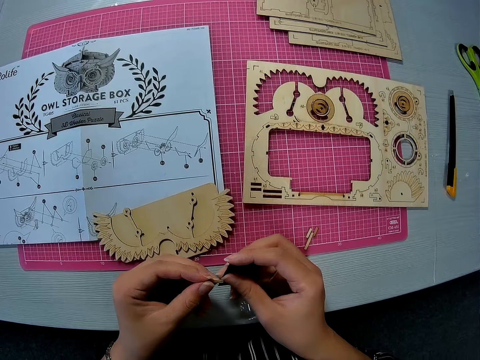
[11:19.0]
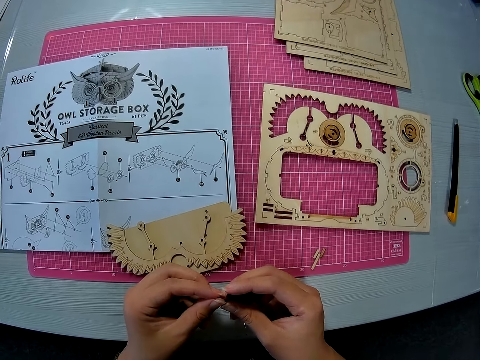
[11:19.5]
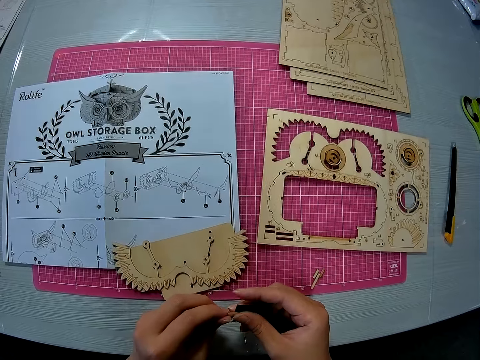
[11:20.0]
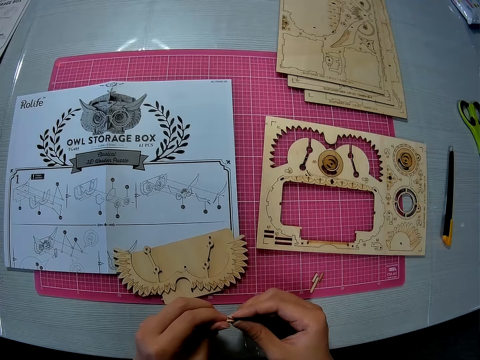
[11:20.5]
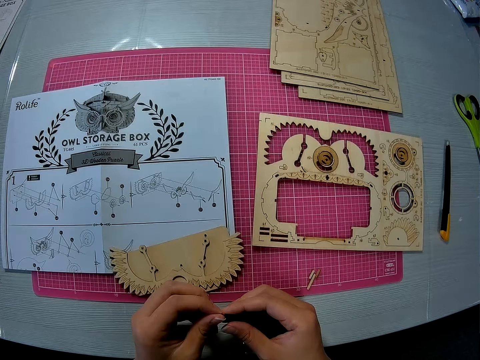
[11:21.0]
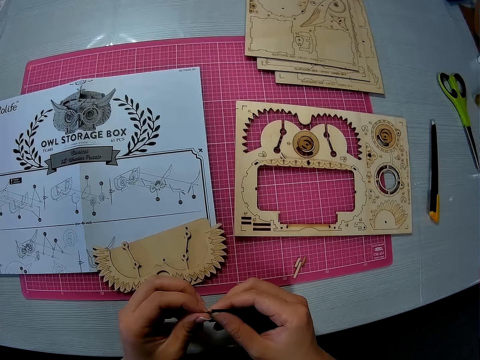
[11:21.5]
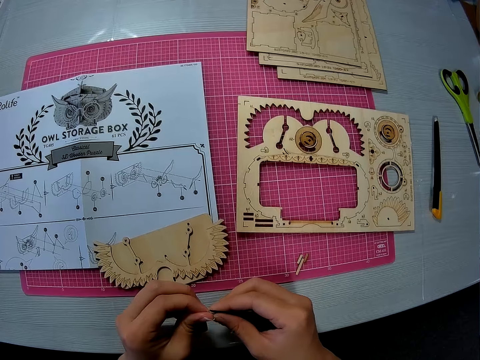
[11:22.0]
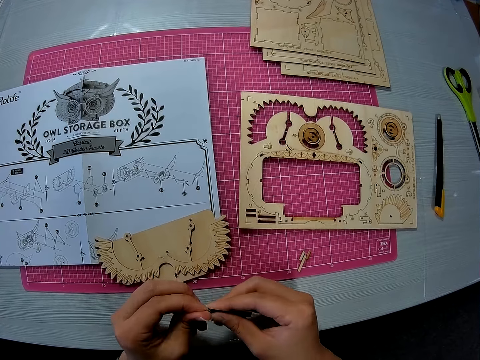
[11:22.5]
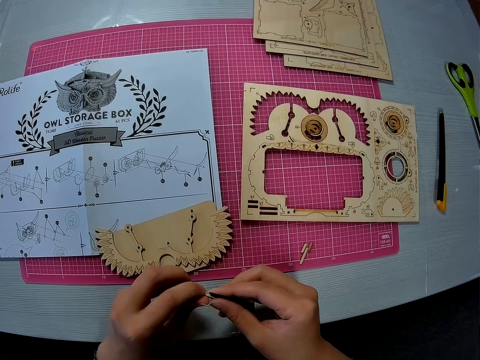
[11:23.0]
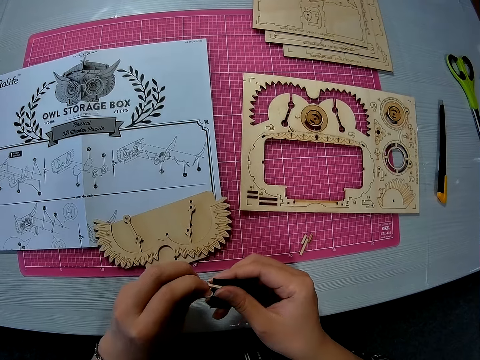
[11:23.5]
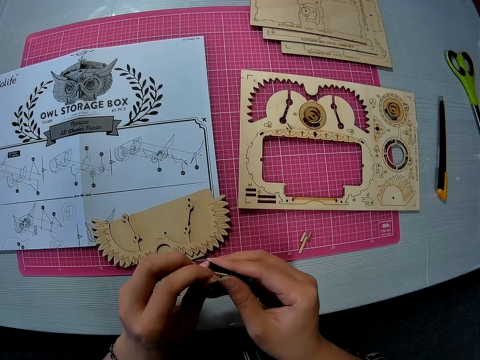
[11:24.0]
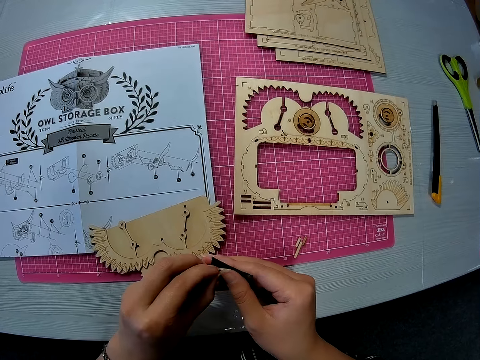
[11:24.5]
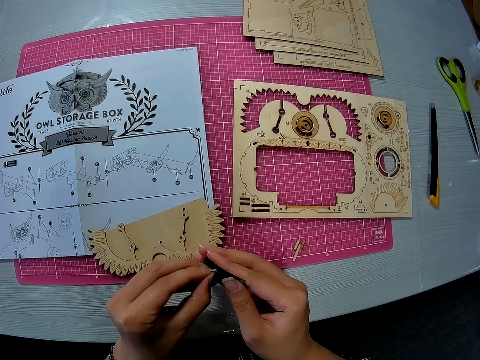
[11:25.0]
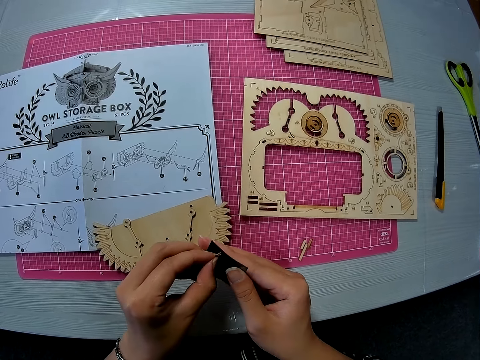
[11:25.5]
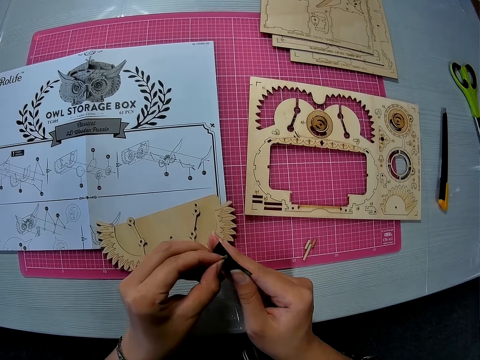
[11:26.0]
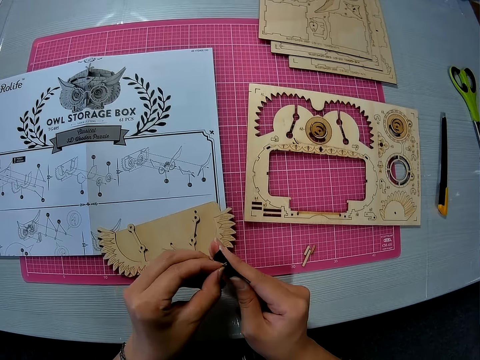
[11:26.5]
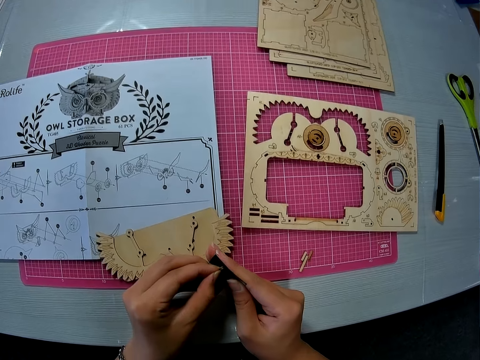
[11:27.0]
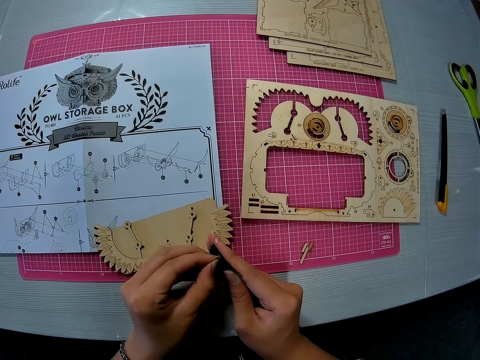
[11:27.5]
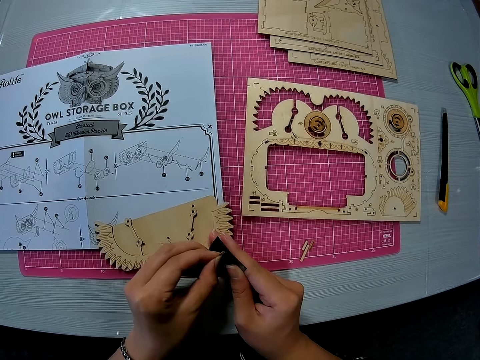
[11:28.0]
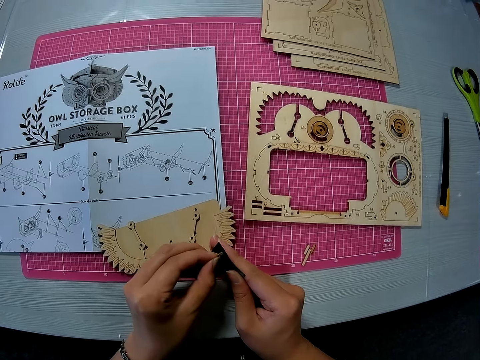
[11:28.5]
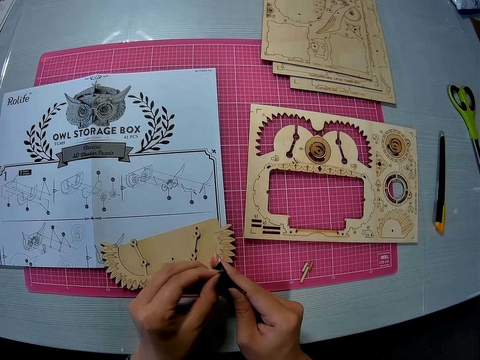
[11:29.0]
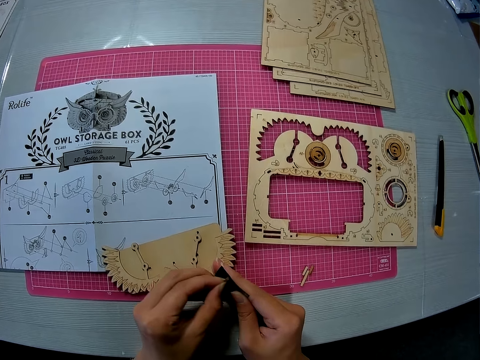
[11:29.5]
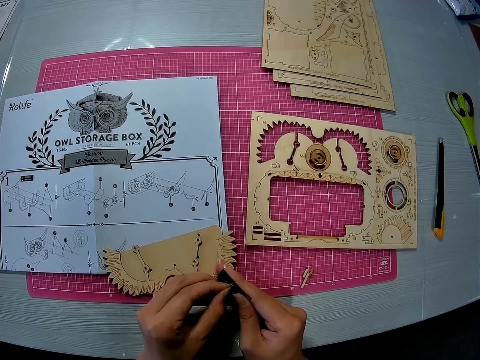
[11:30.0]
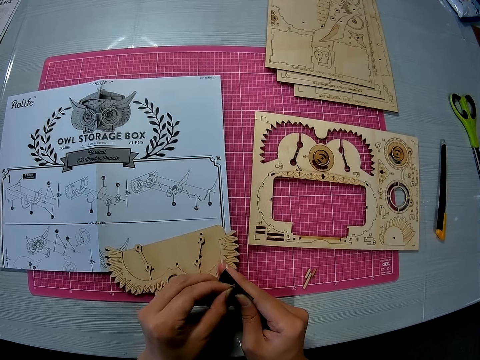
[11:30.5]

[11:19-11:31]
The camera wearer holds the wooden peg with both hands. She adjusts something. She files the wooden peg with the sand paper.

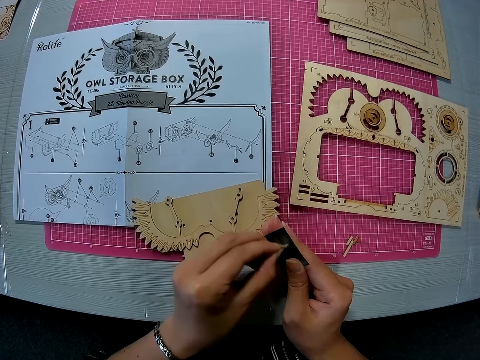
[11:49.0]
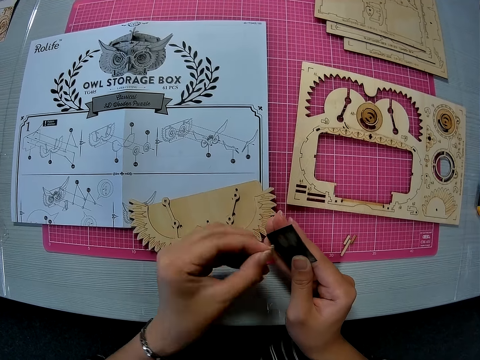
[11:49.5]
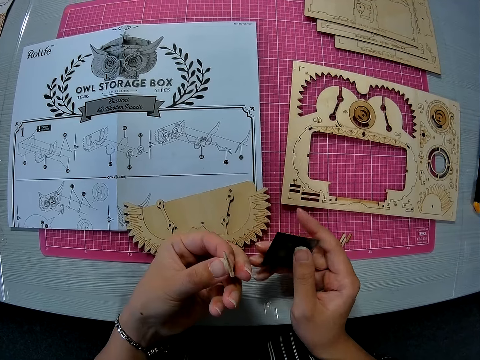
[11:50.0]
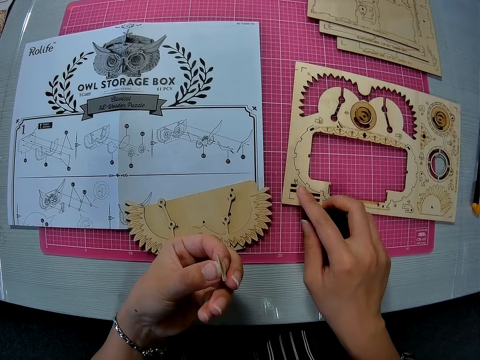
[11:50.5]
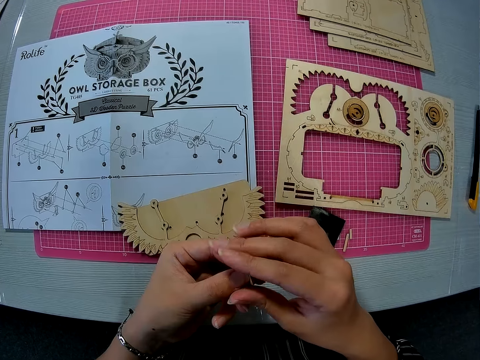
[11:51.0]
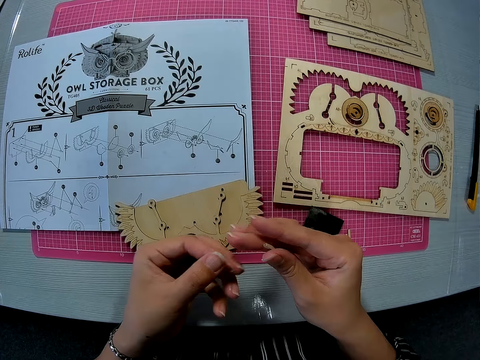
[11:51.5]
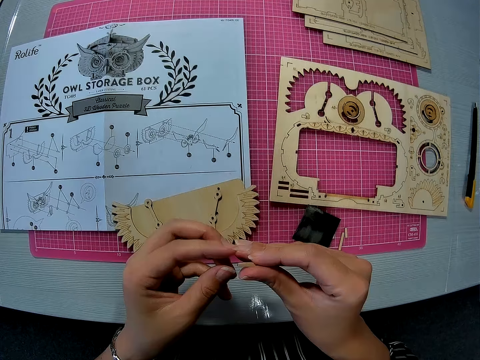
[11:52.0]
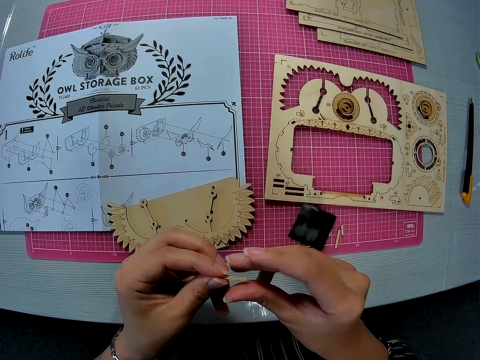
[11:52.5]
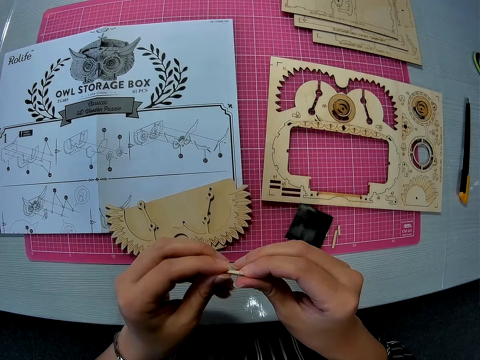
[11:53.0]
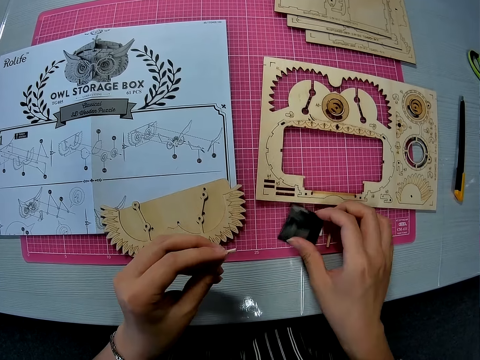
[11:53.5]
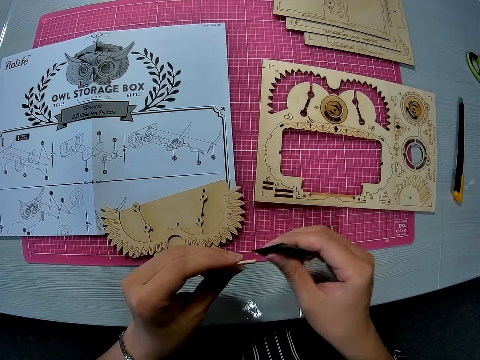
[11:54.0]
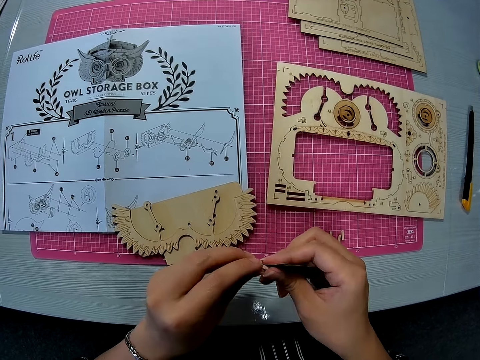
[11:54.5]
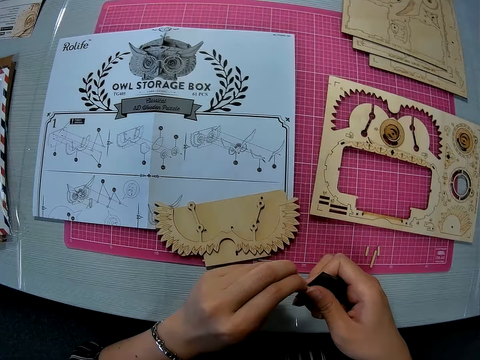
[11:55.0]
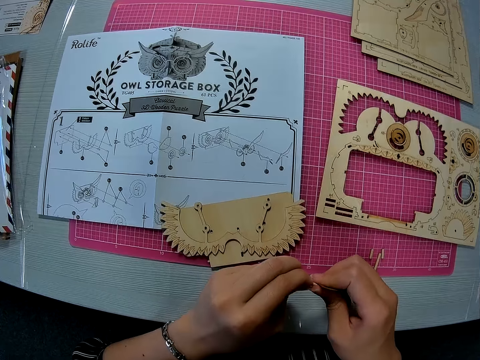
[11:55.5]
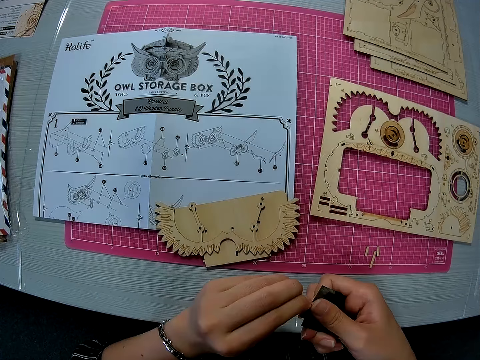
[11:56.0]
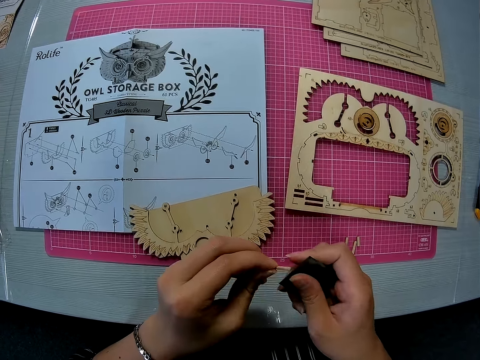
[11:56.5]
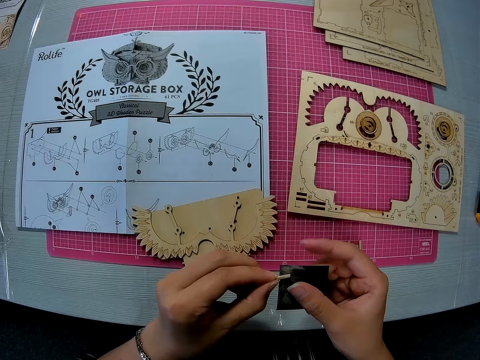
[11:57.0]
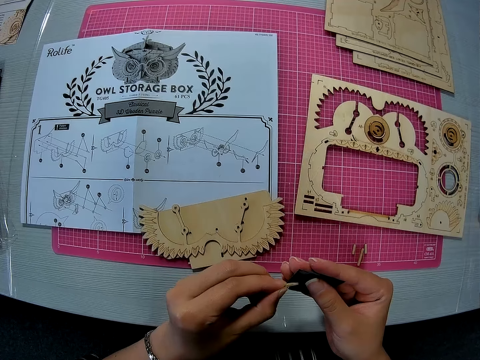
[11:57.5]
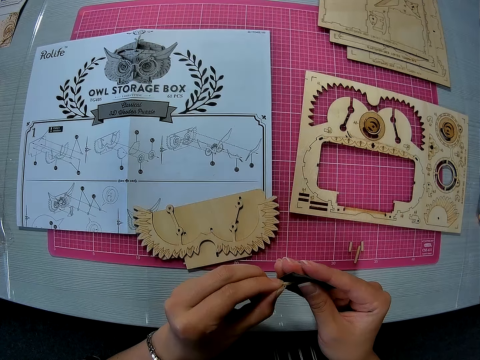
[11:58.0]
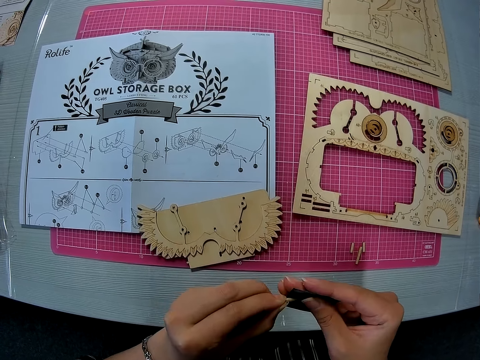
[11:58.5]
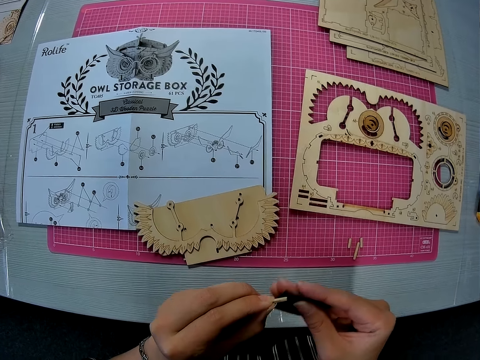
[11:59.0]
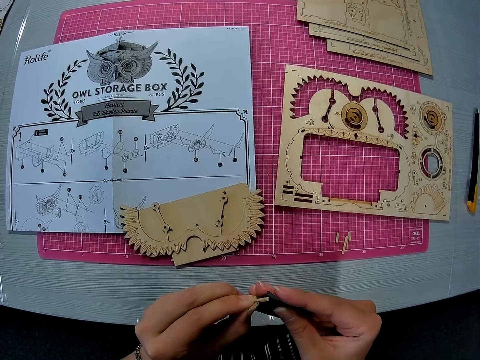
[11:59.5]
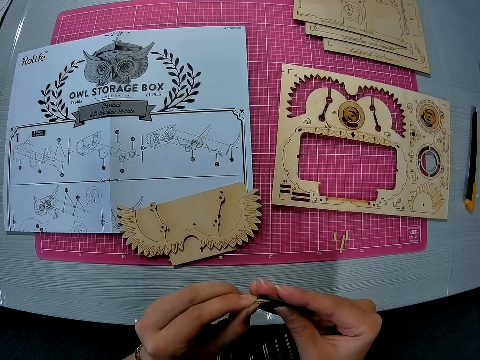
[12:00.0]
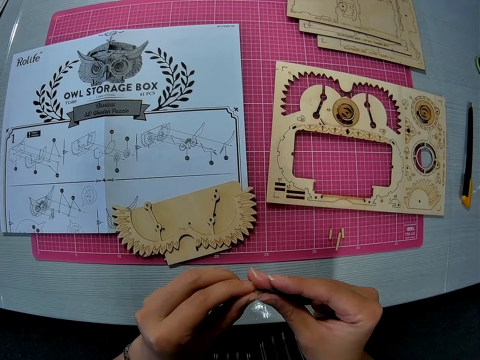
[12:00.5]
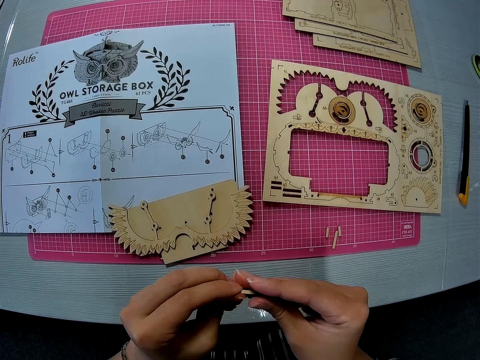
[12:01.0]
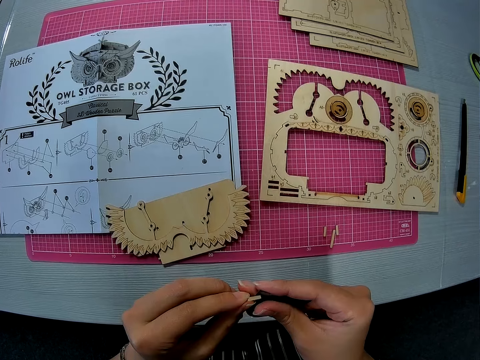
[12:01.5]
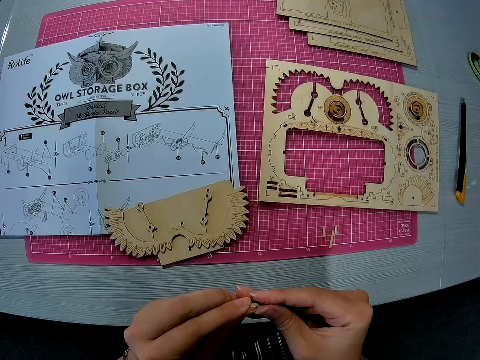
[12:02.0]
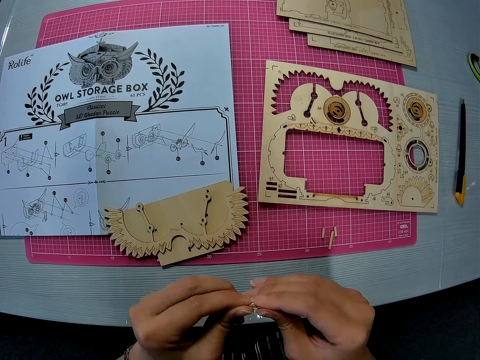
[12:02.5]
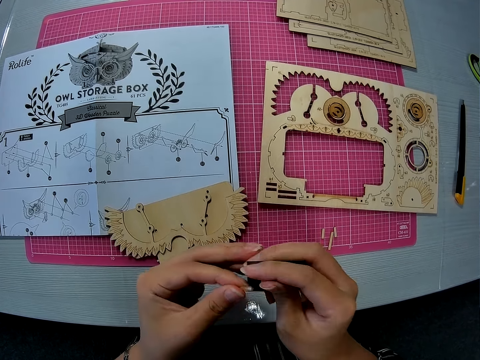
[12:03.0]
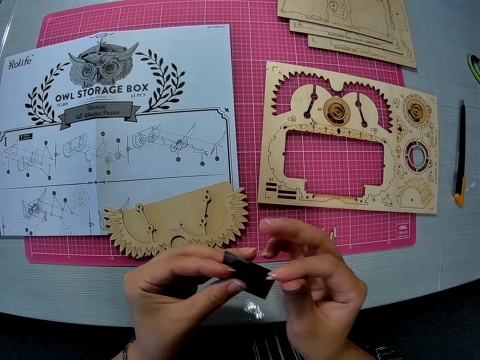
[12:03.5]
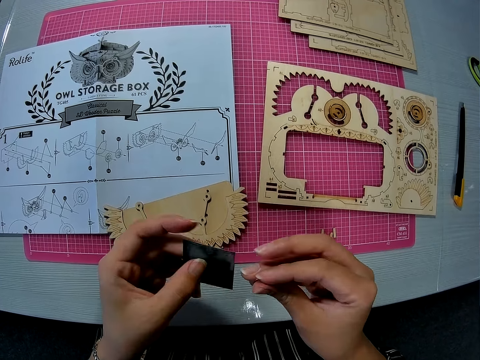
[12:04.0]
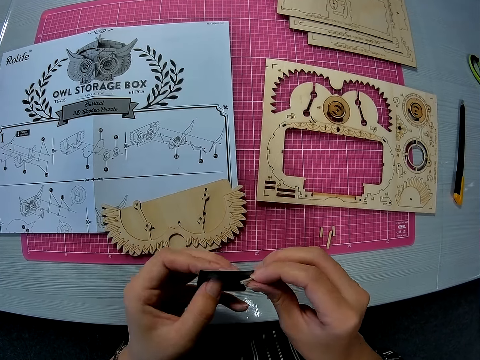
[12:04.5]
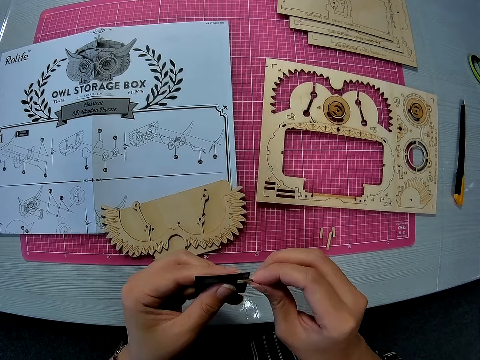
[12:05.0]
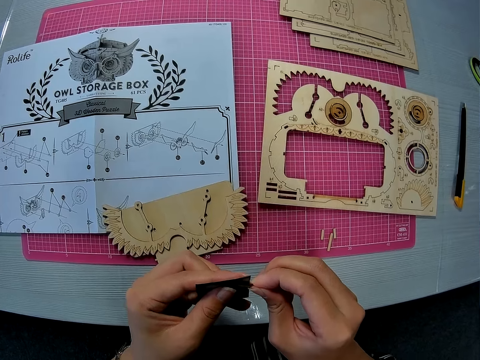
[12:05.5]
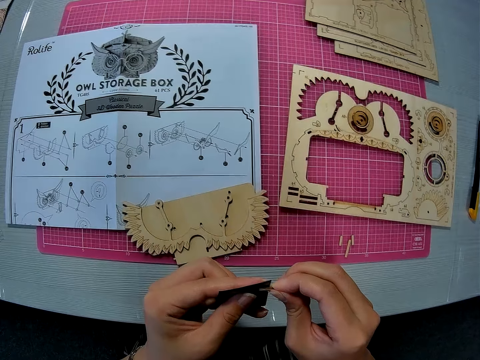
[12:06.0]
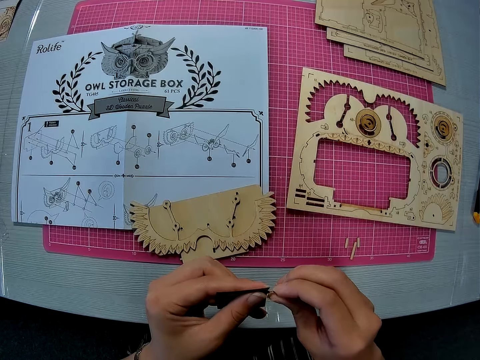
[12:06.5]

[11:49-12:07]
The camera wearer drops the sand paper on the pink sheet. She passes the wooden peg from her left hand to her right hand. She adjusts something. She holds the wooden peg with both hands. She picks up the sand paper from the pink sheet with her right hand. She twists the wooden peg with both hands. She files the wooden peg with the sand paper. She switches the sand paper and wooden peg on both hands. She files the wooden peg with the sand paper.
